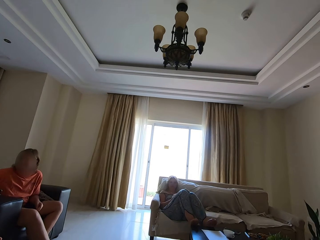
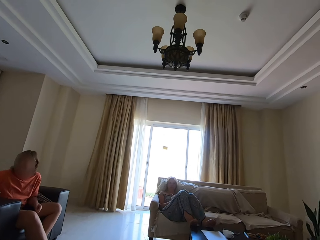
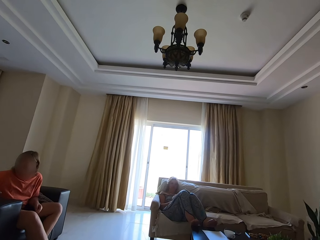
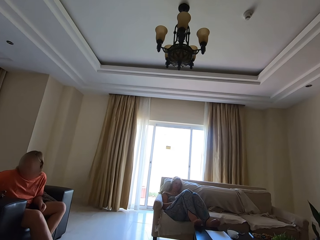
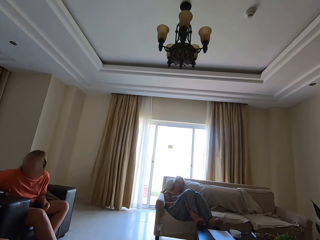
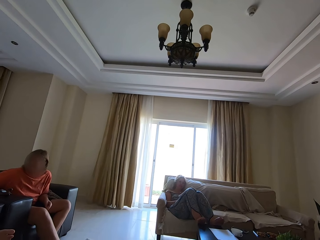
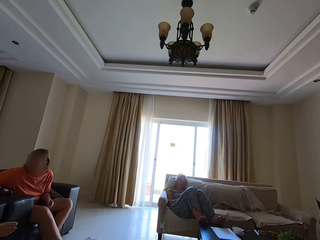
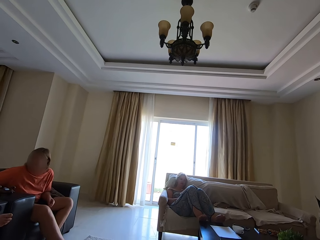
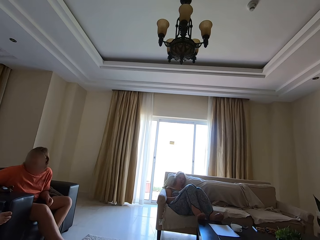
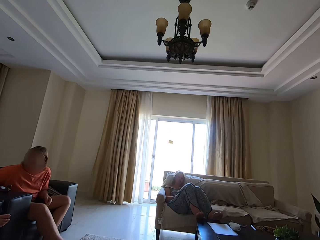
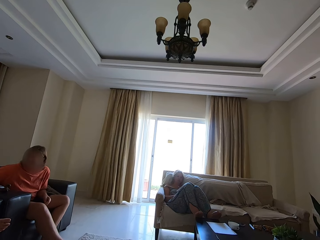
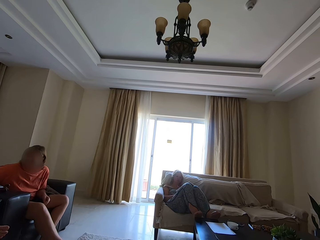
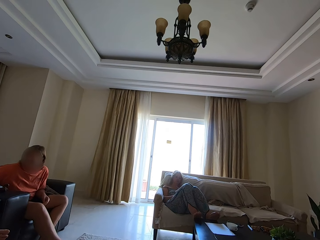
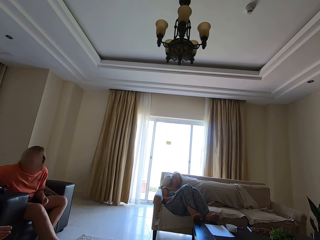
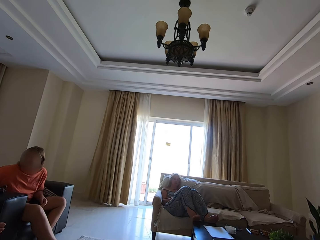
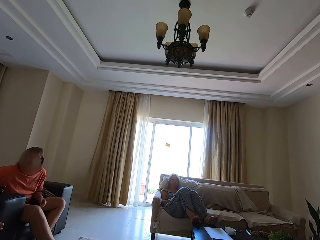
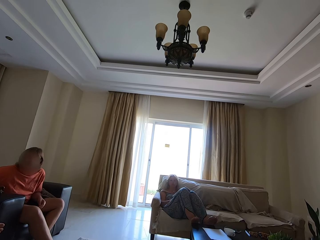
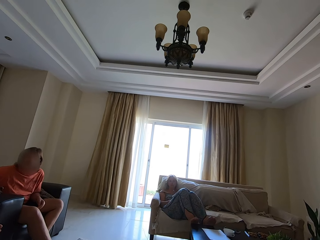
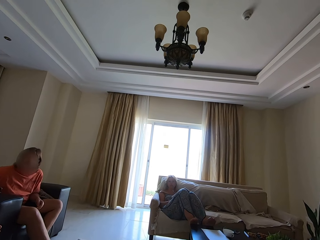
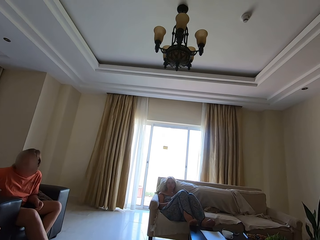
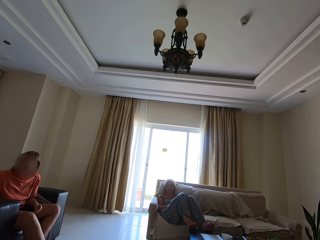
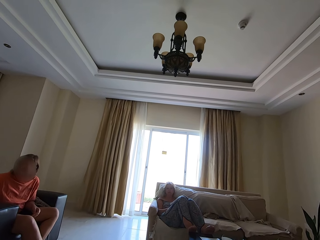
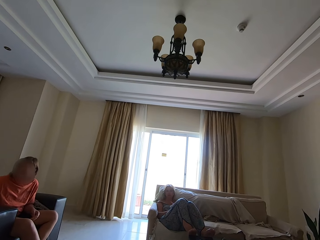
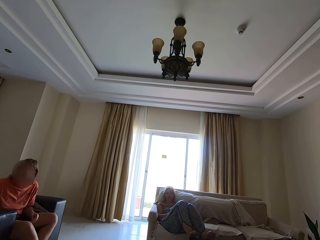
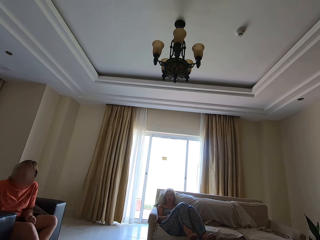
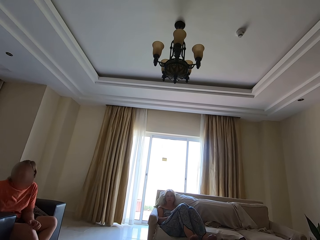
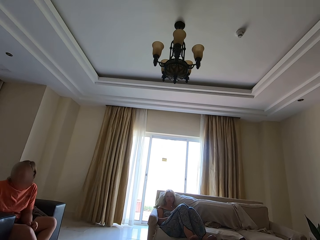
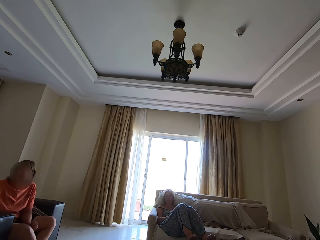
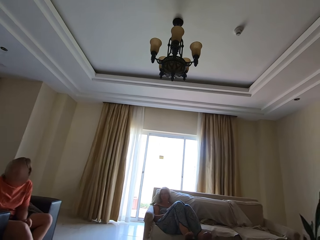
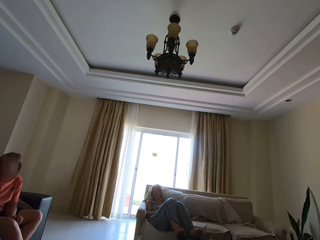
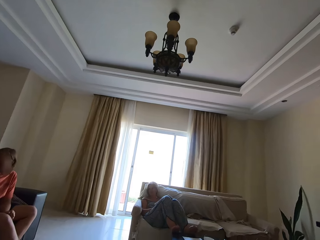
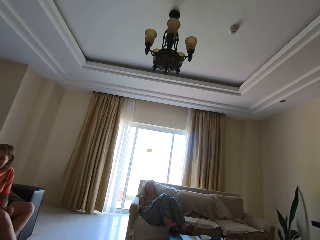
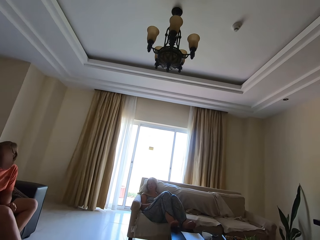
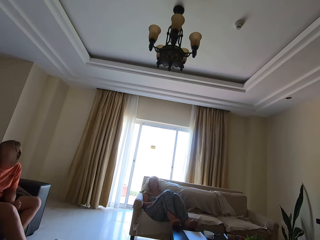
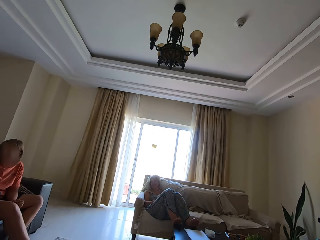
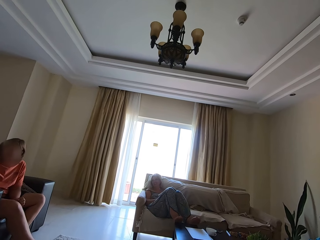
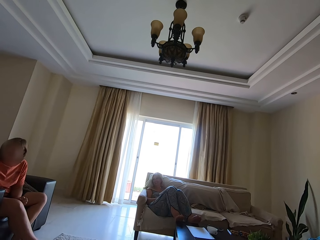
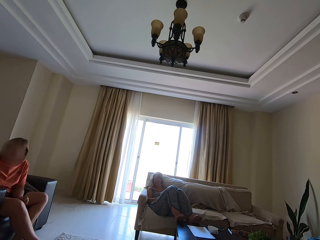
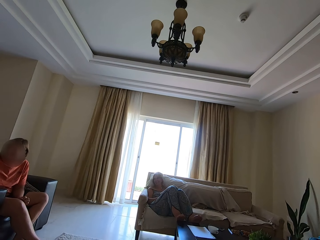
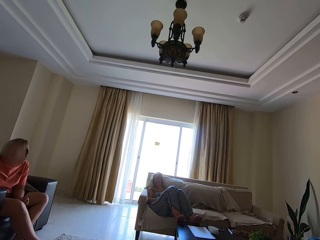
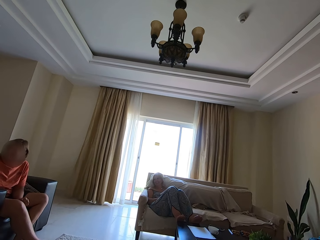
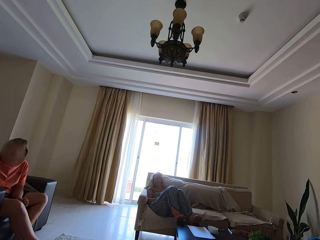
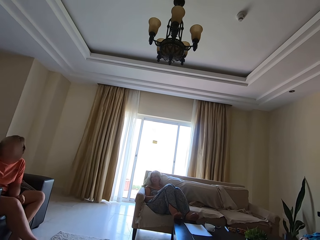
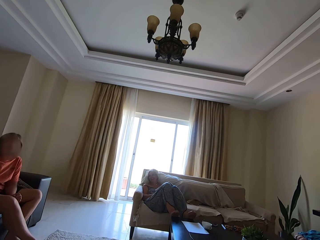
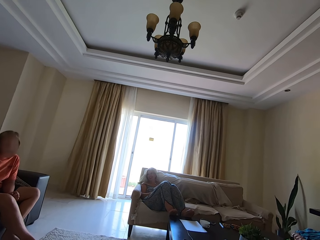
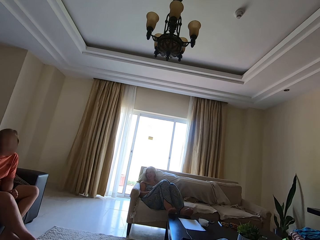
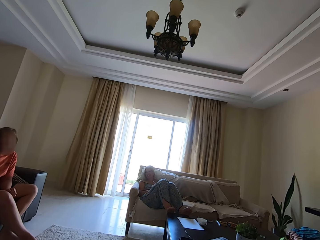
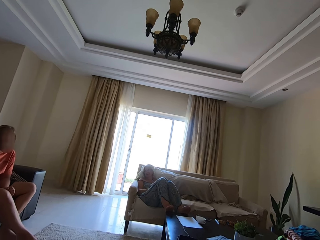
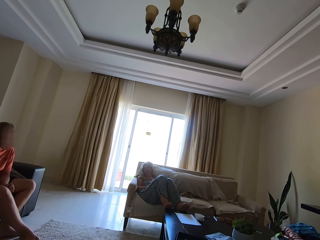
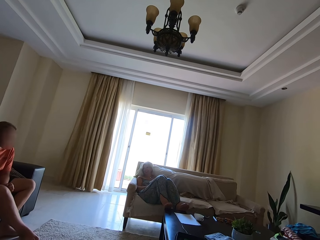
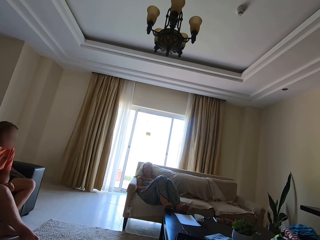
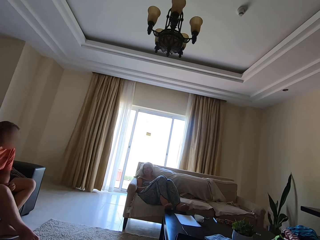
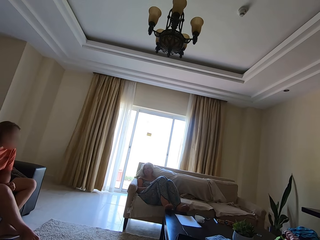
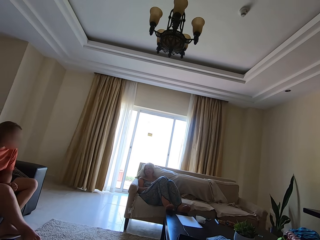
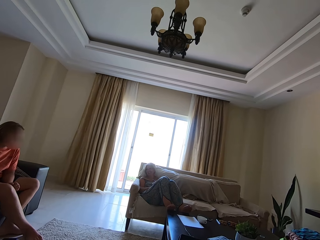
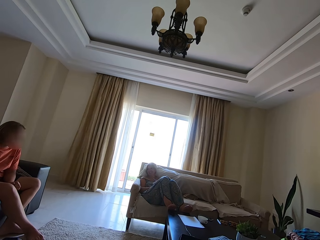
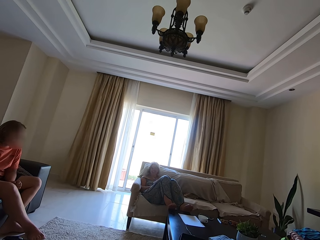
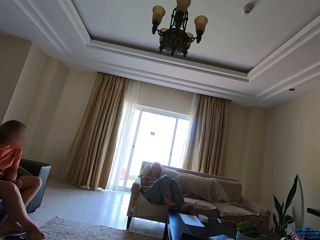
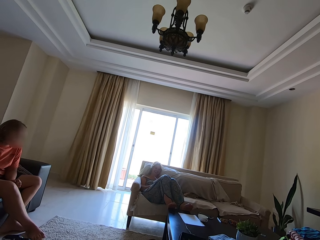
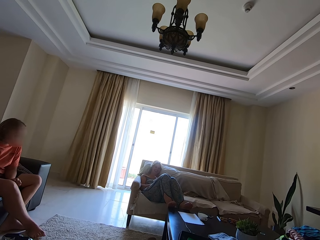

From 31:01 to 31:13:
The camera wearer talks. A person talks. The camera wearer spells a word. Another person talks.

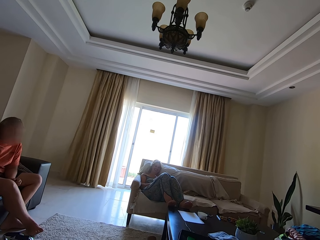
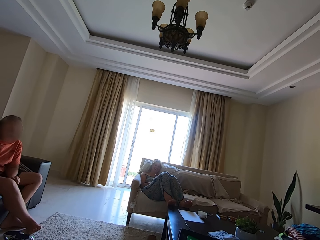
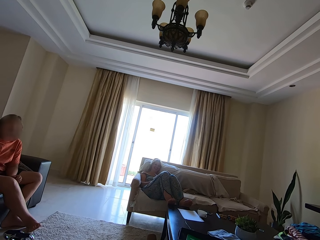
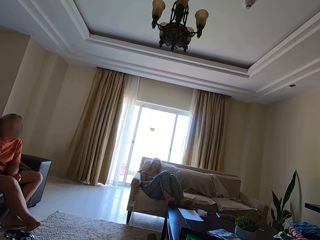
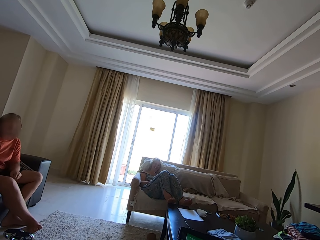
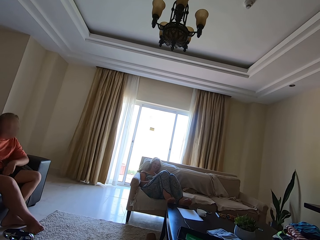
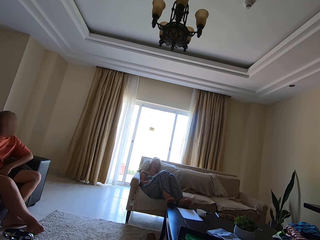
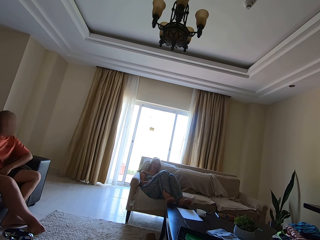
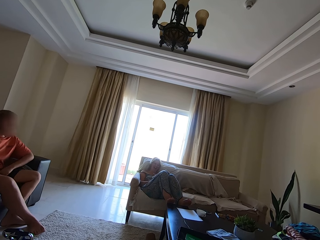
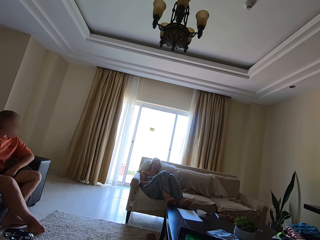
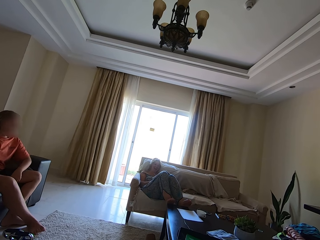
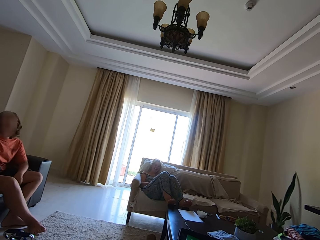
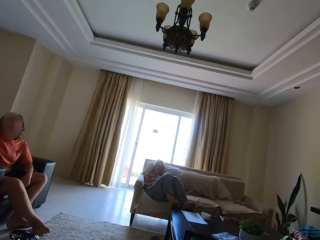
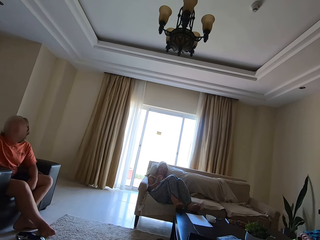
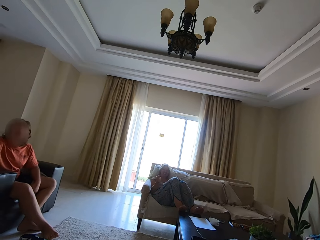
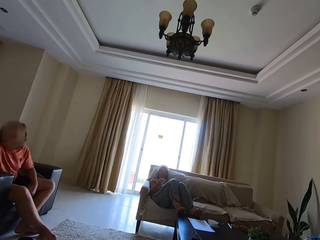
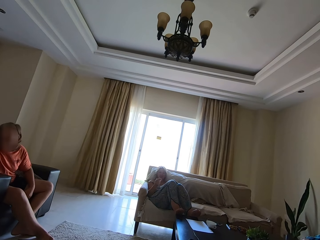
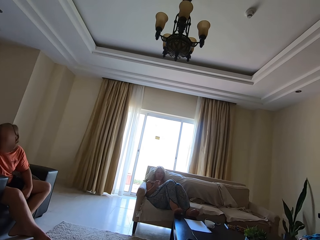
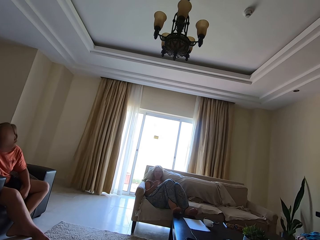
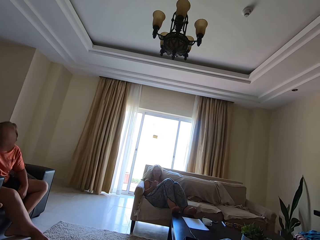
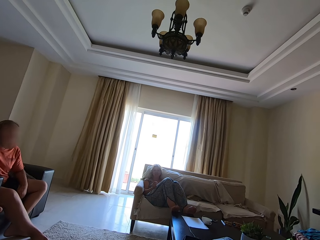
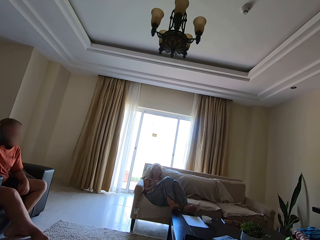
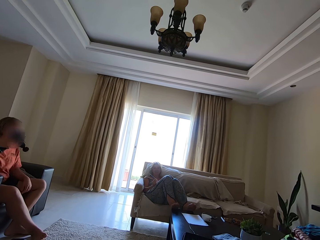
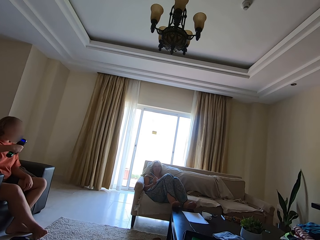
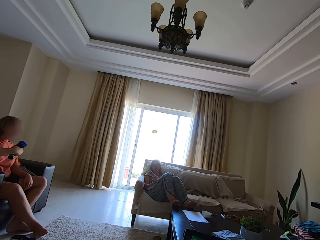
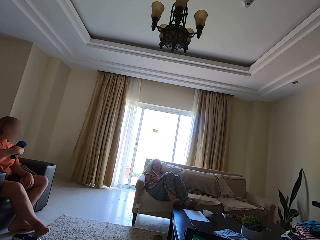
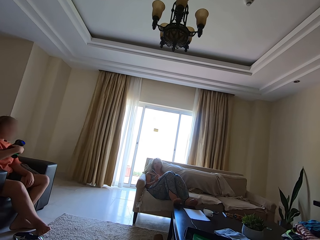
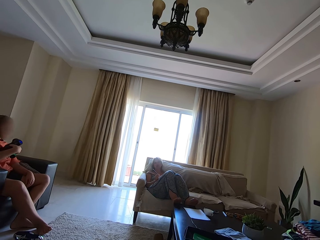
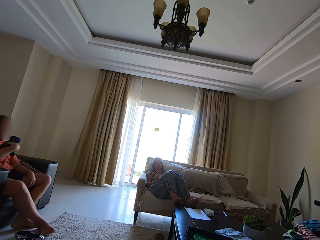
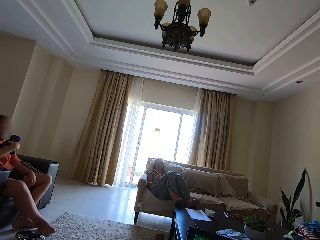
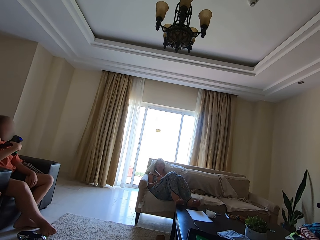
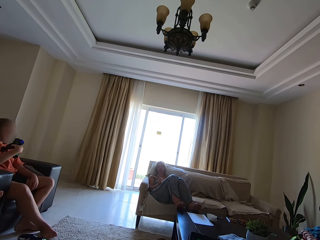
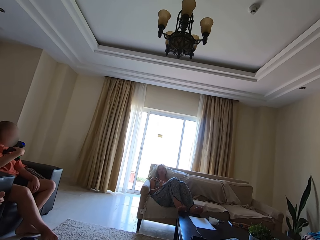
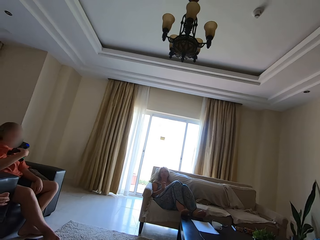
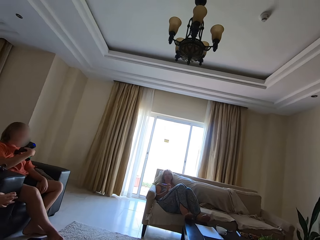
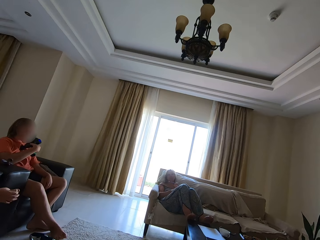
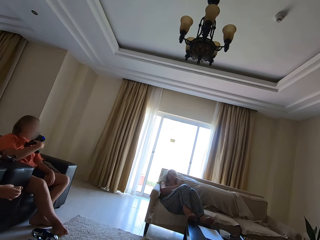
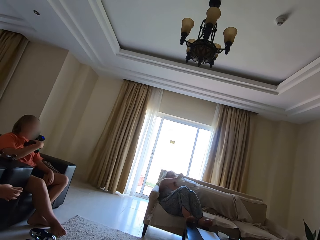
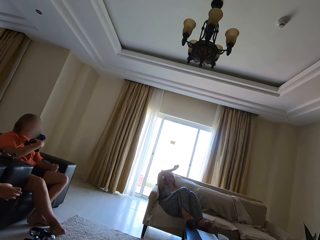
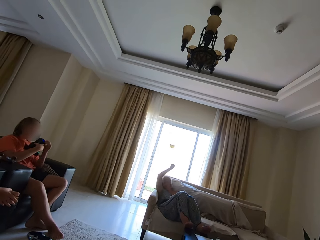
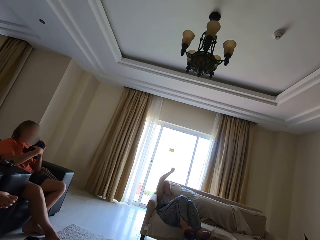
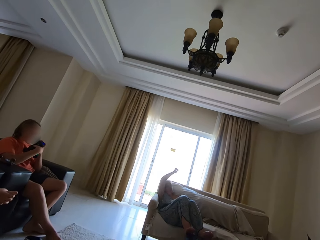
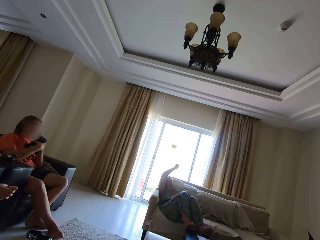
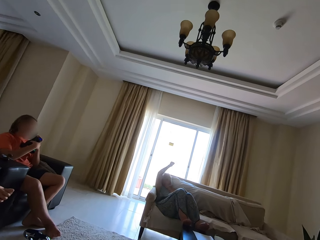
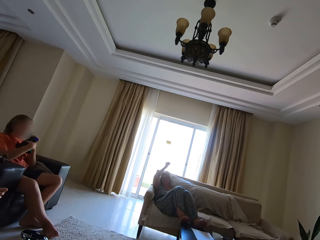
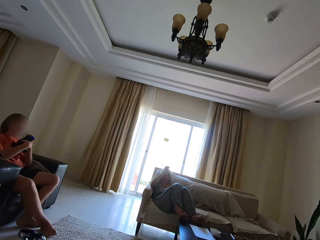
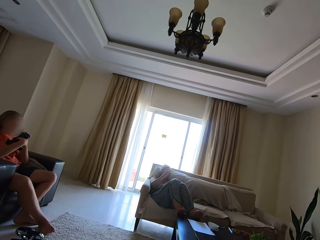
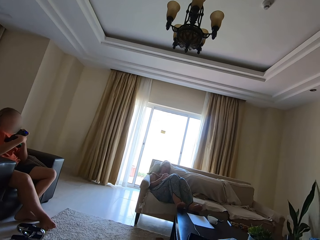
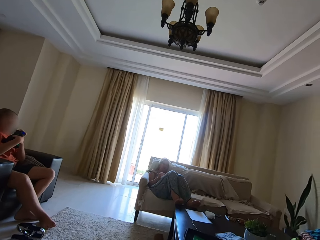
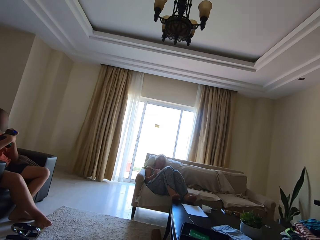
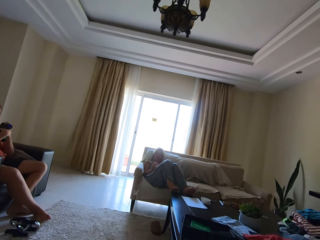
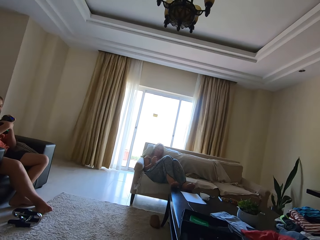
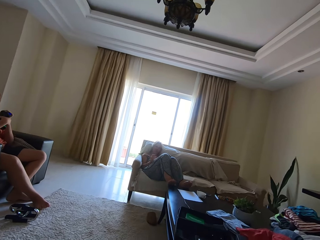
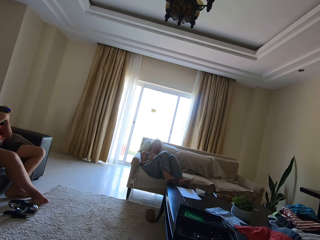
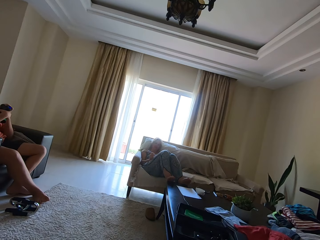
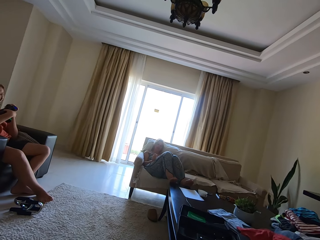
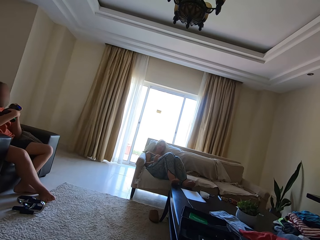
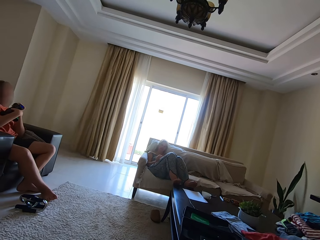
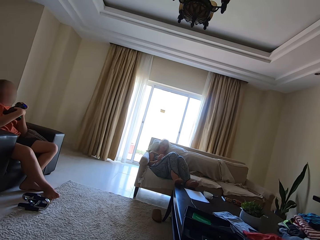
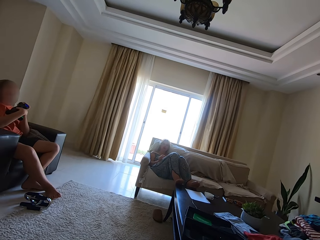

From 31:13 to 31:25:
Someone laughs and talks. A person takes a blower and blows the body with the blower machine. A woman lifts her right hand. The camera wearer talks.
